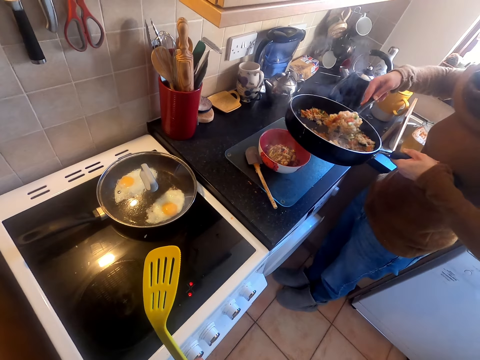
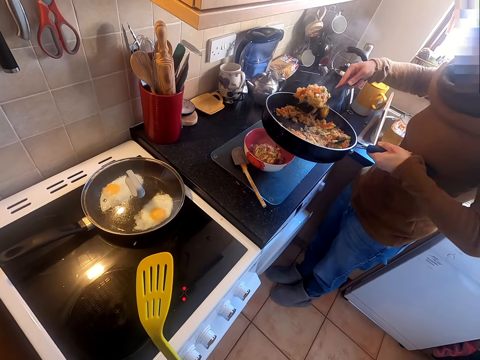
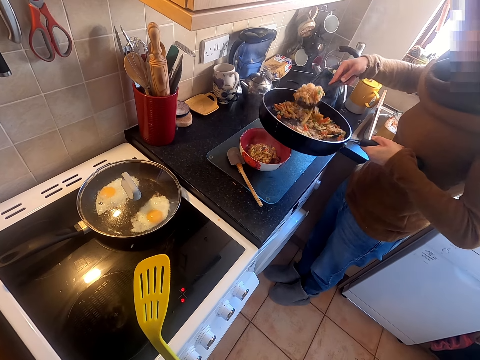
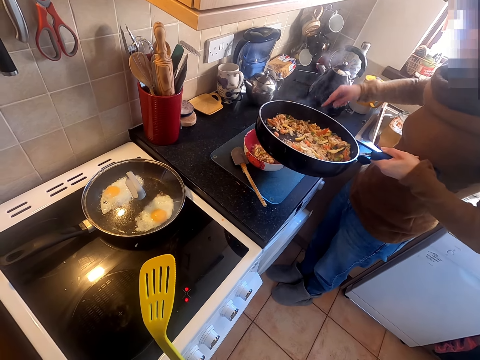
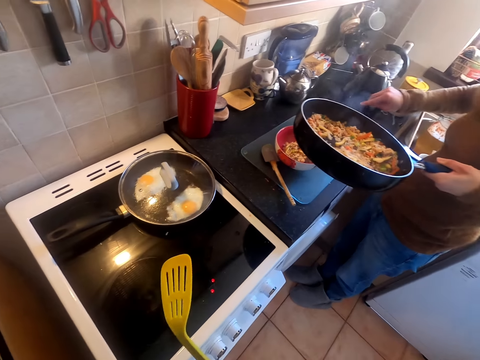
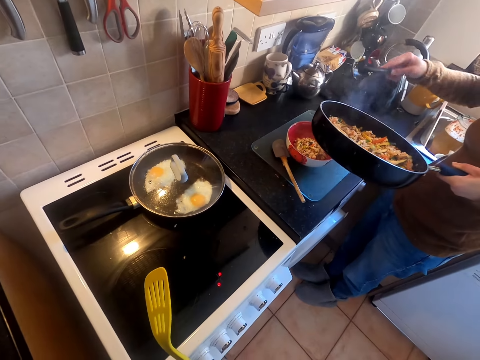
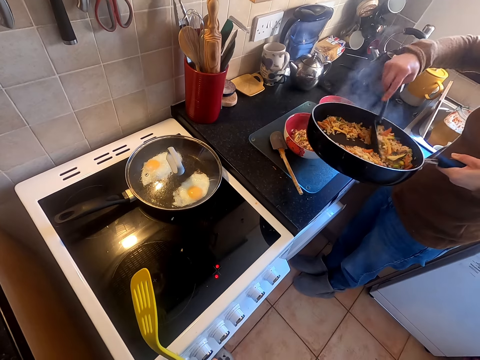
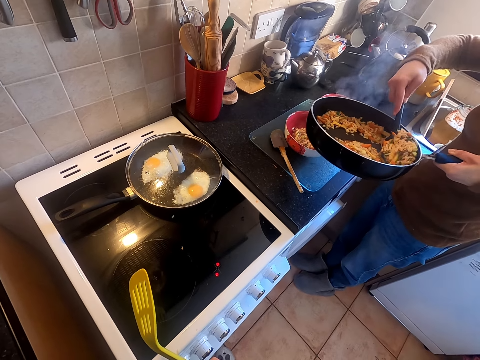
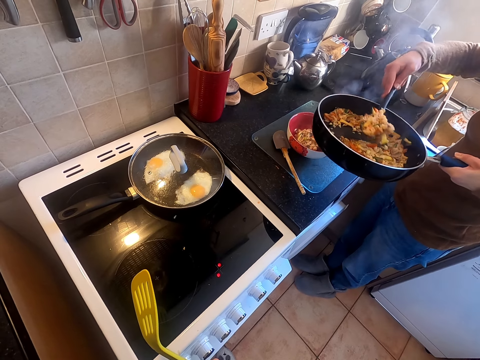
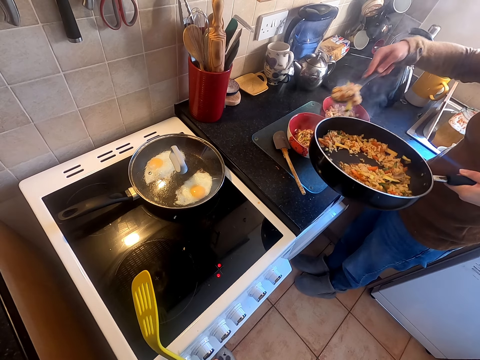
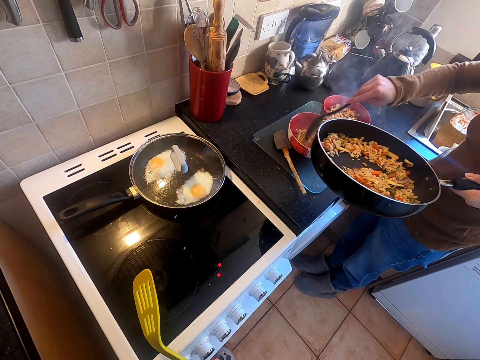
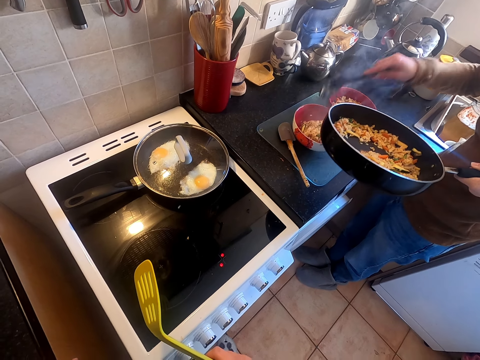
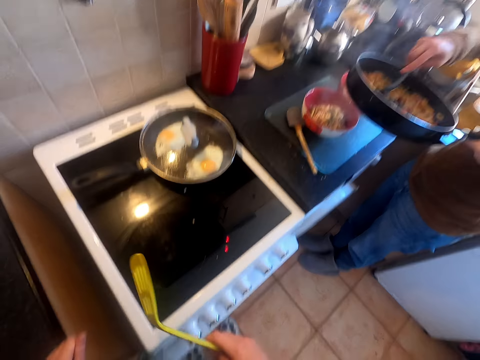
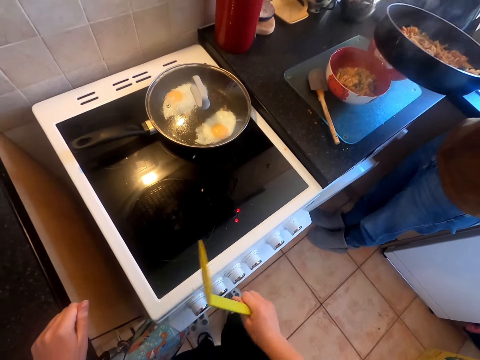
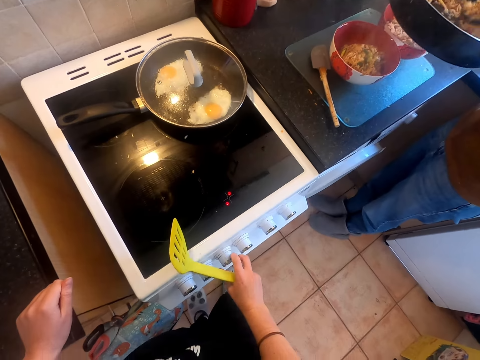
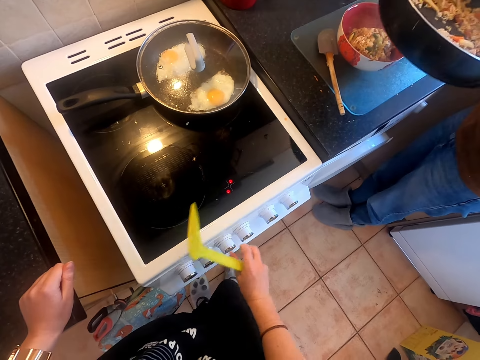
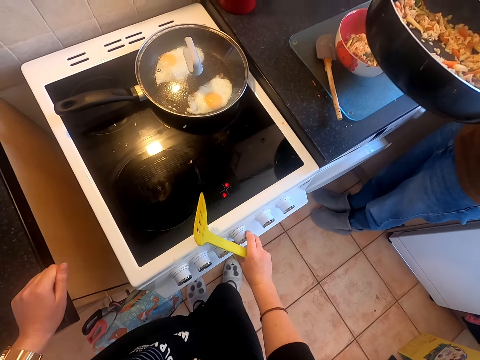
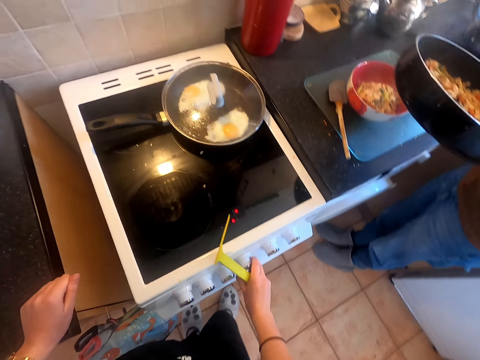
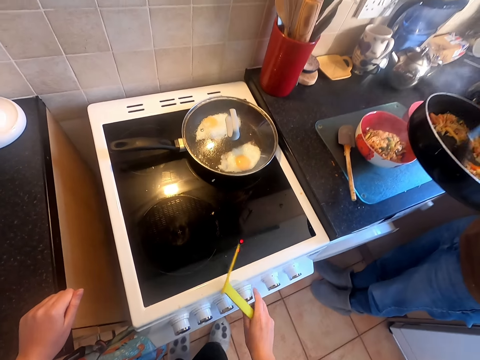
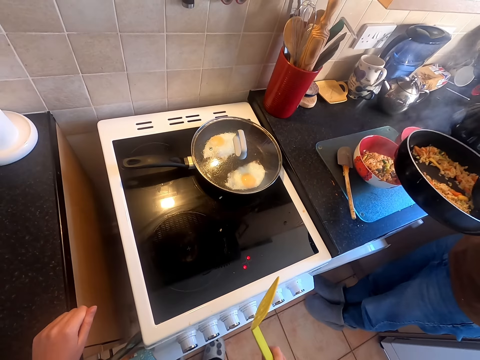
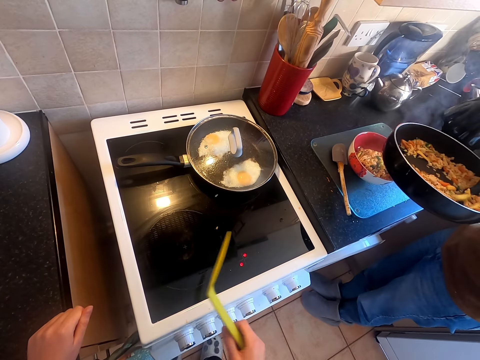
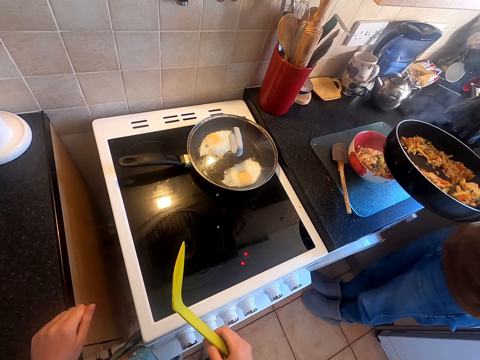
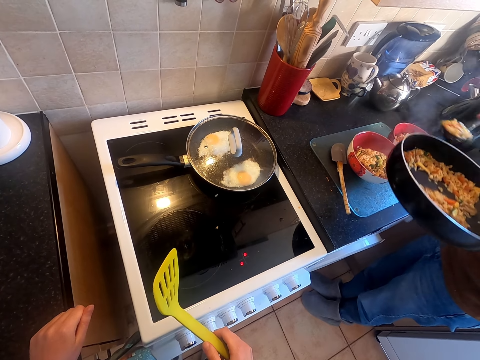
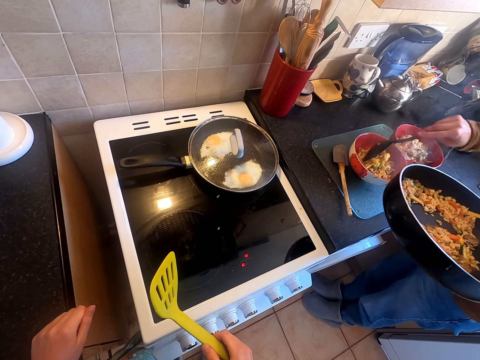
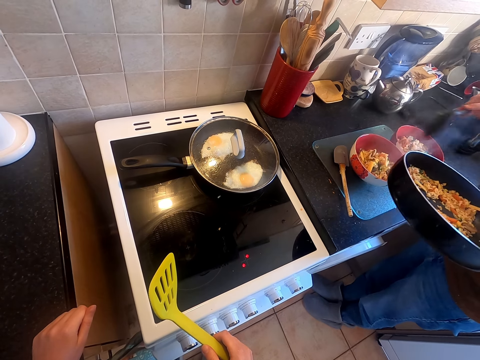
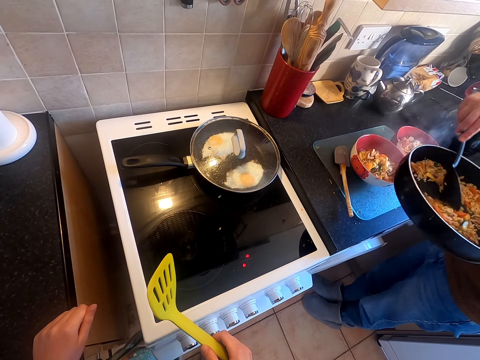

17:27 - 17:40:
The camera wearer operates the cooker.

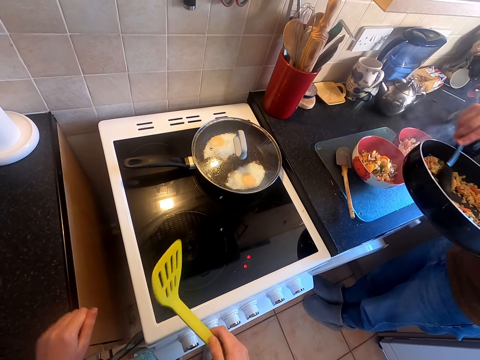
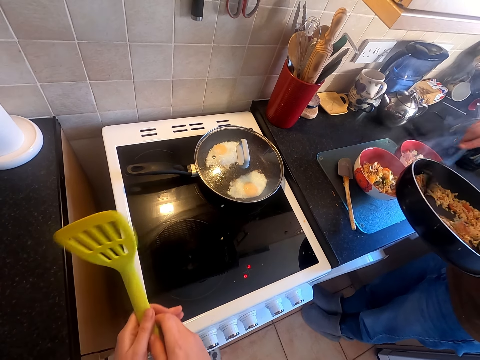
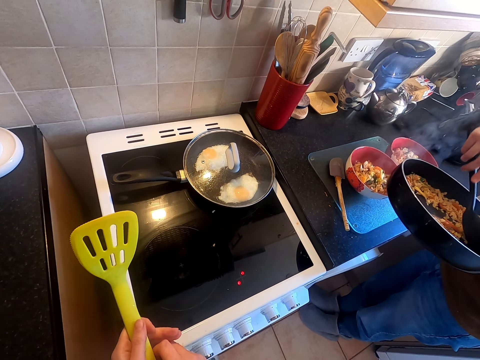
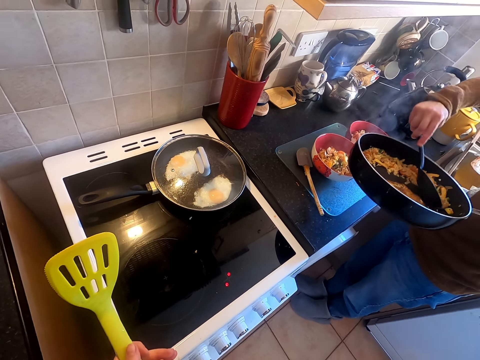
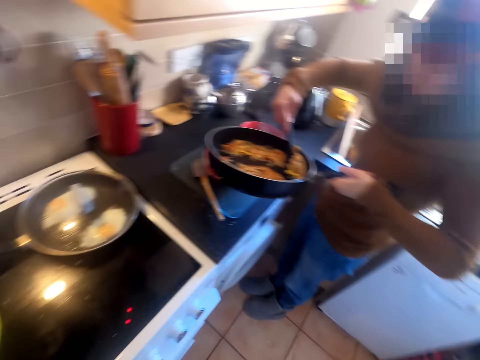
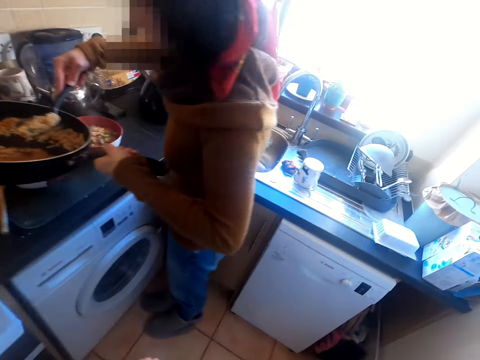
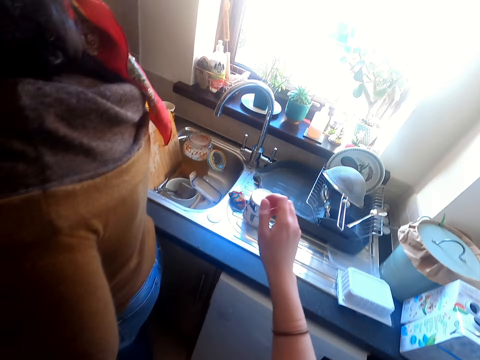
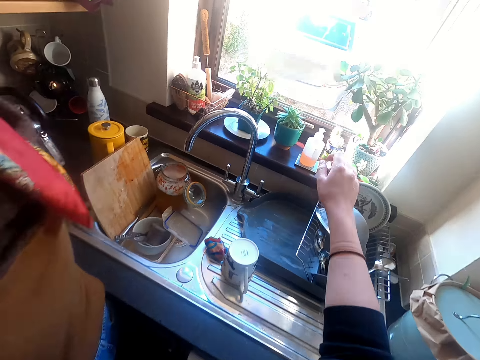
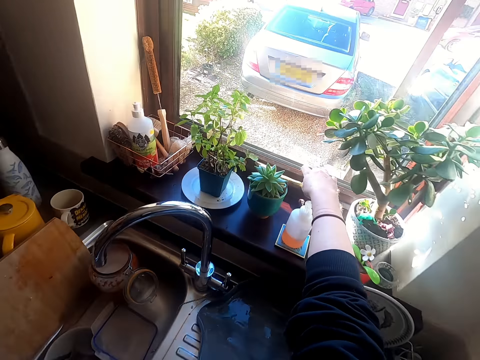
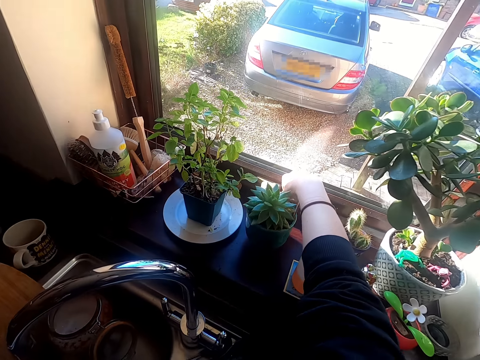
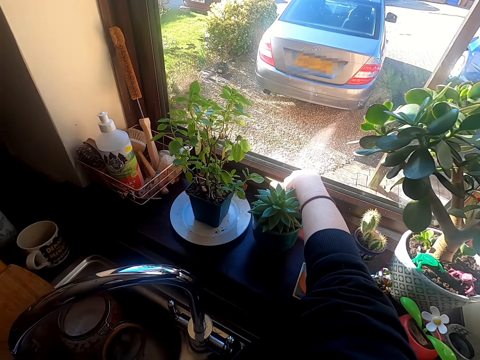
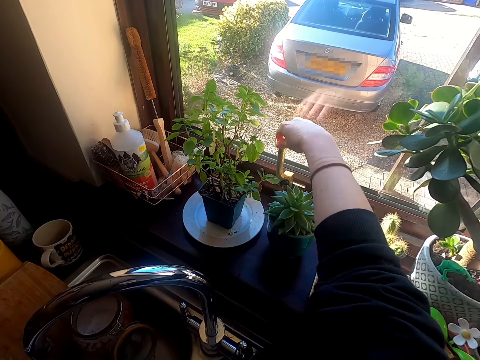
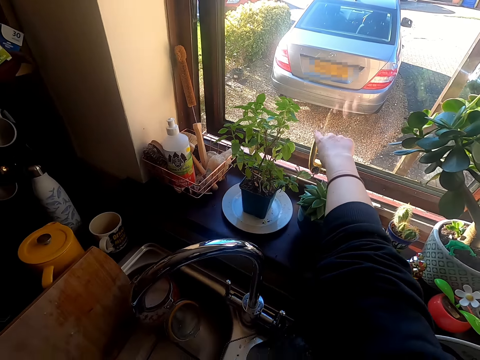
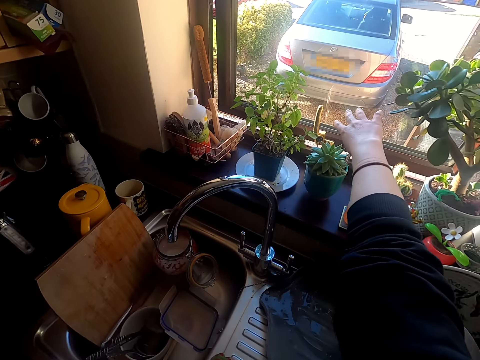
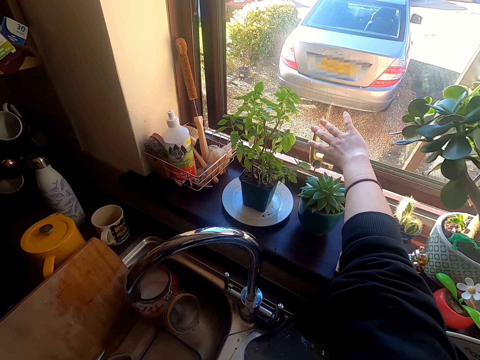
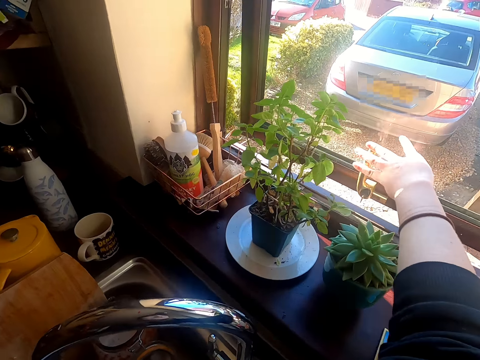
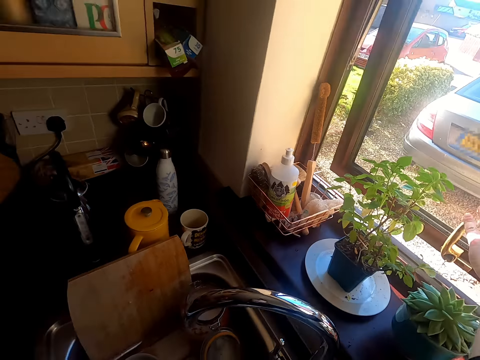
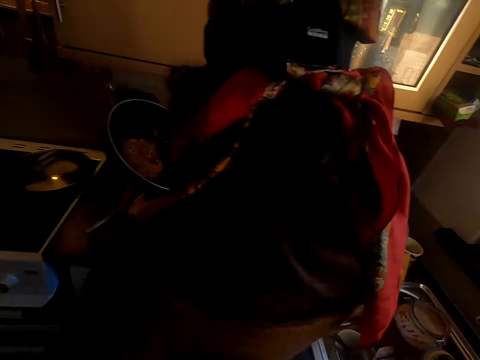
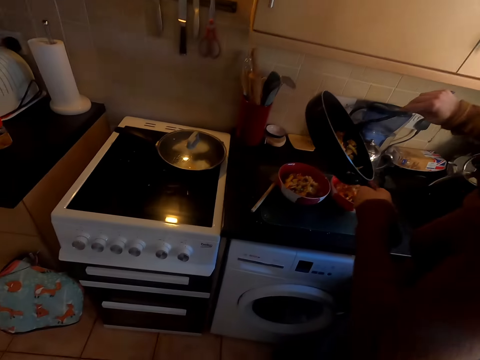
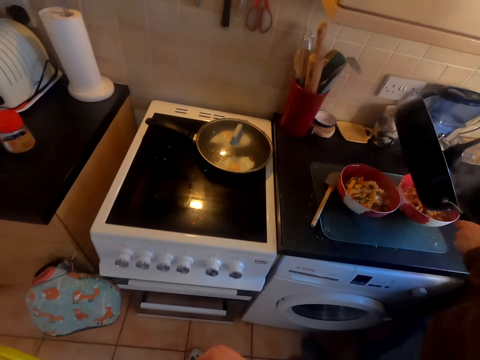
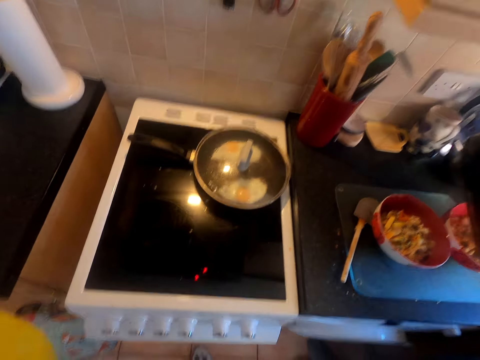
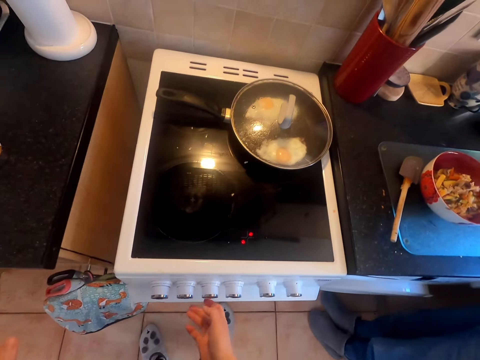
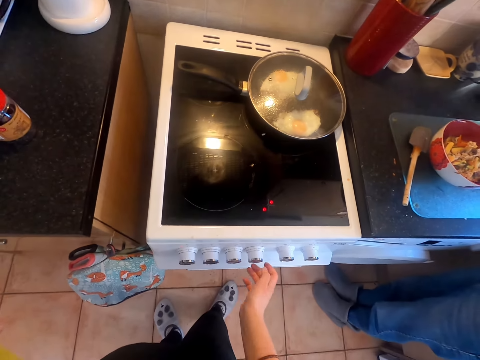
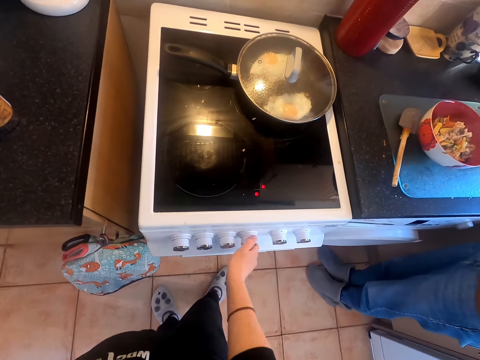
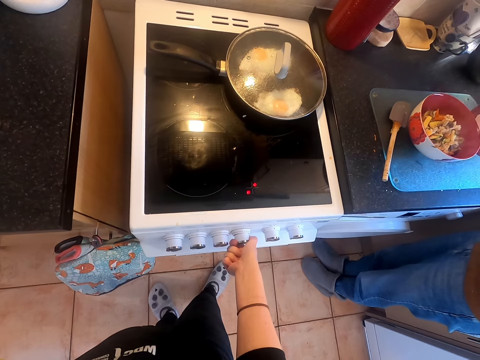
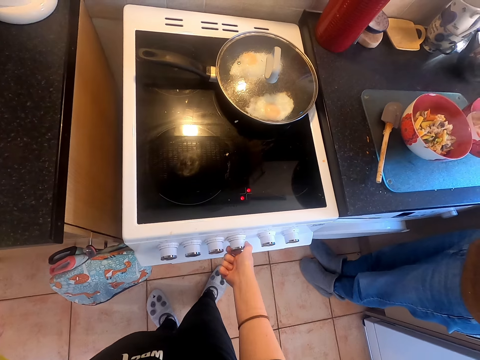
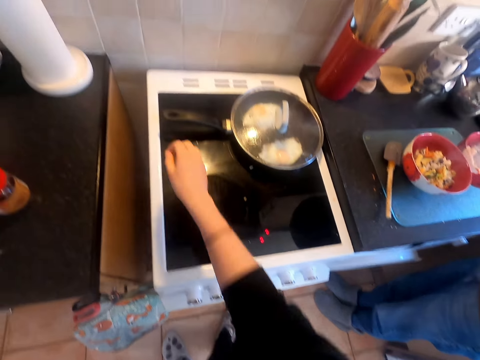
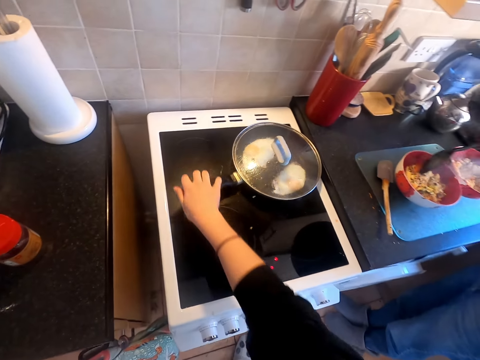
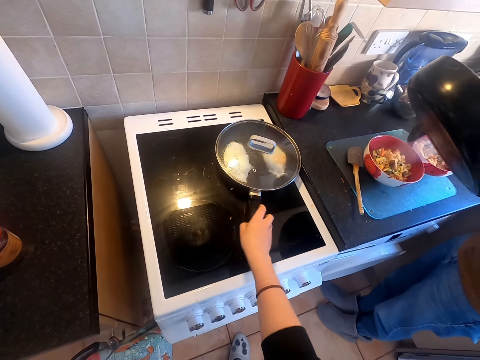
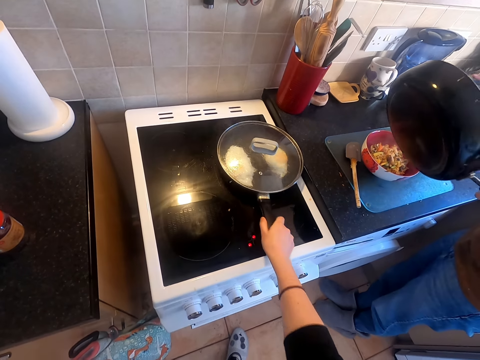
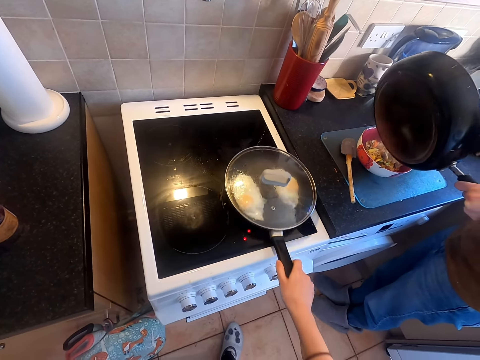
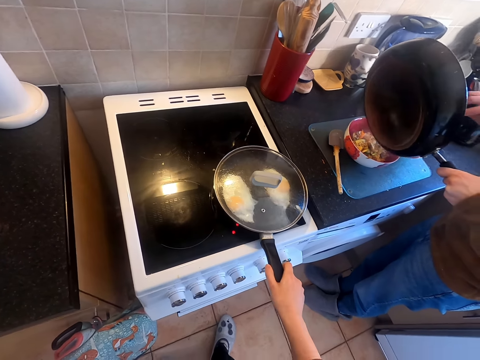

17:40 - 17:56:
The camera wearer looks around and walks around. They open the window. They walk around. They operate the cooker. They turn the burner control knob. They move the cooking pan.
